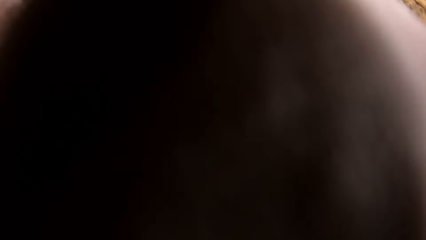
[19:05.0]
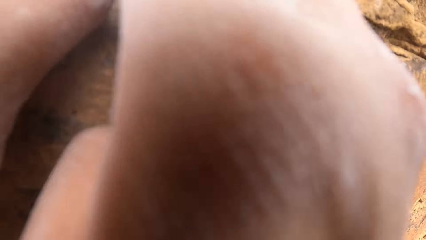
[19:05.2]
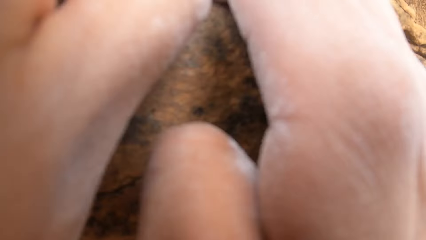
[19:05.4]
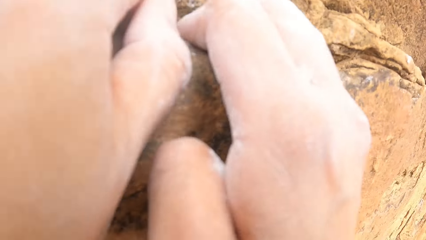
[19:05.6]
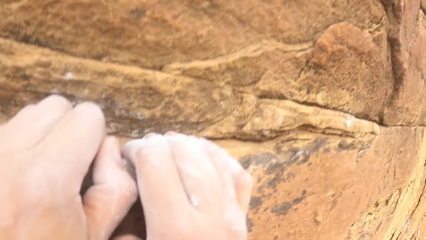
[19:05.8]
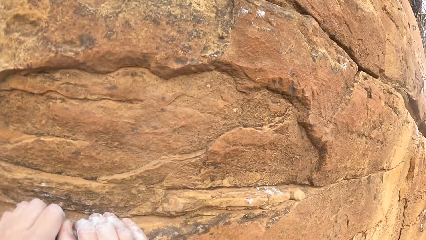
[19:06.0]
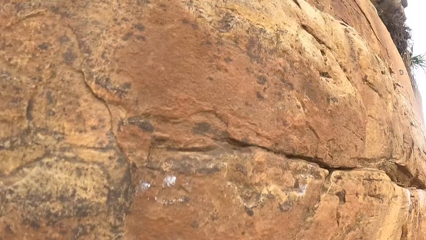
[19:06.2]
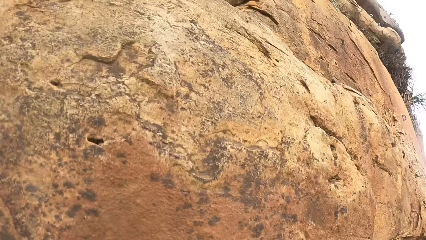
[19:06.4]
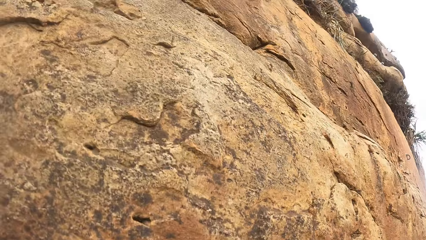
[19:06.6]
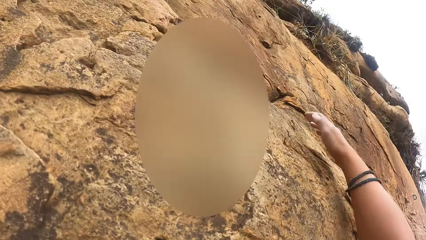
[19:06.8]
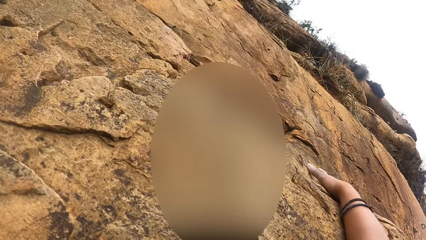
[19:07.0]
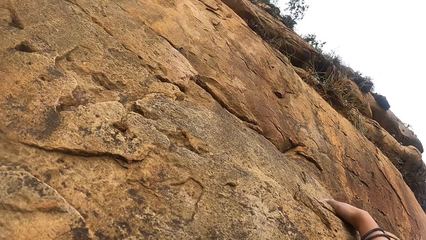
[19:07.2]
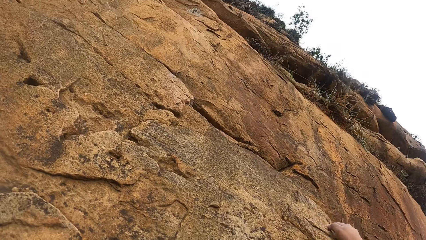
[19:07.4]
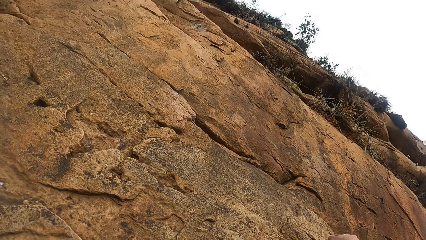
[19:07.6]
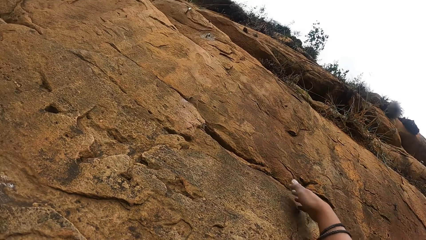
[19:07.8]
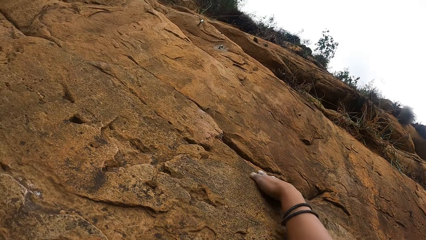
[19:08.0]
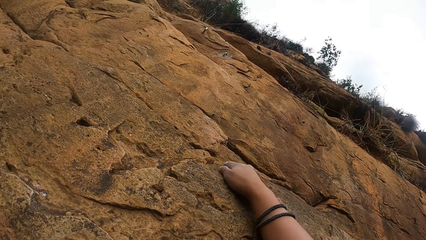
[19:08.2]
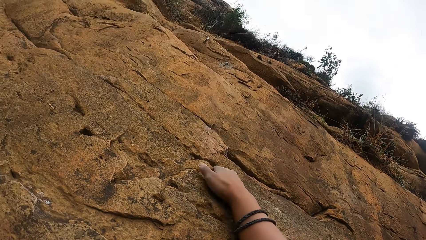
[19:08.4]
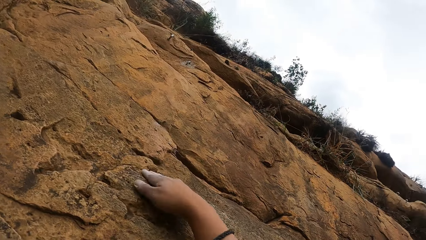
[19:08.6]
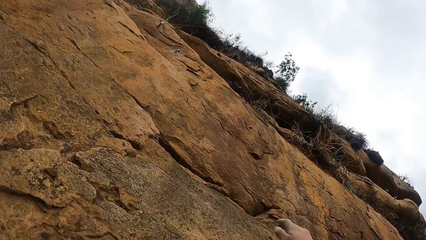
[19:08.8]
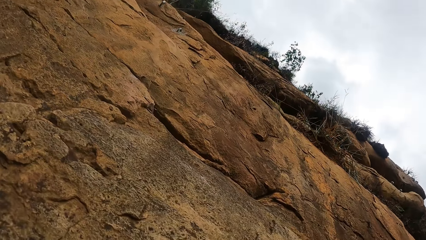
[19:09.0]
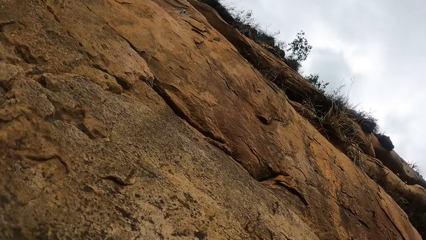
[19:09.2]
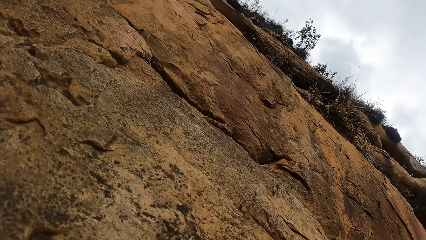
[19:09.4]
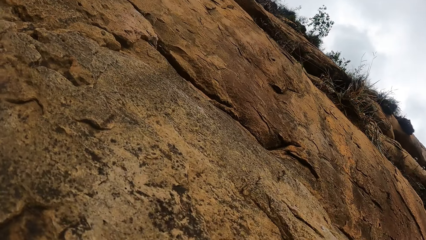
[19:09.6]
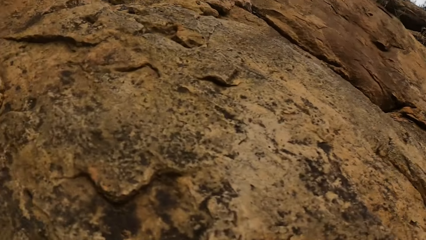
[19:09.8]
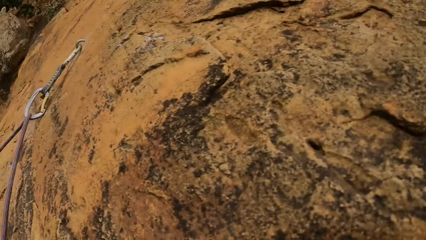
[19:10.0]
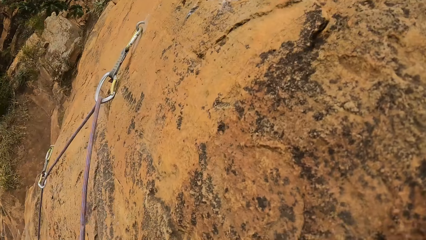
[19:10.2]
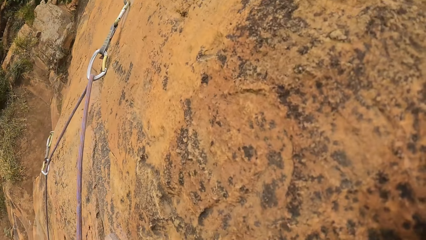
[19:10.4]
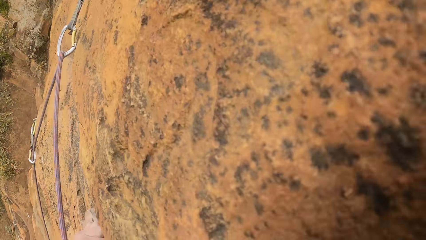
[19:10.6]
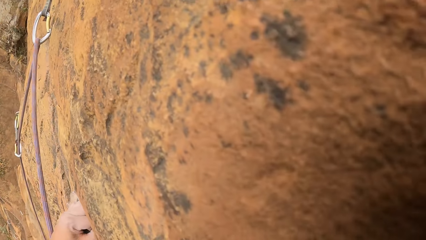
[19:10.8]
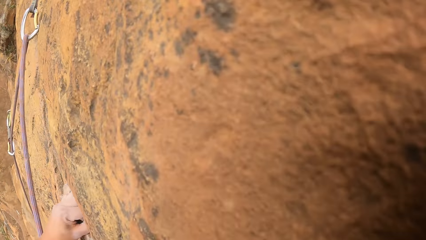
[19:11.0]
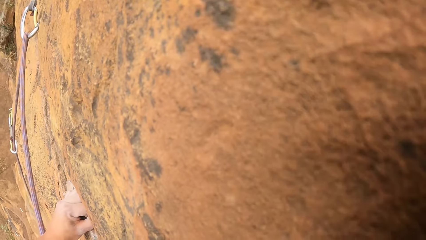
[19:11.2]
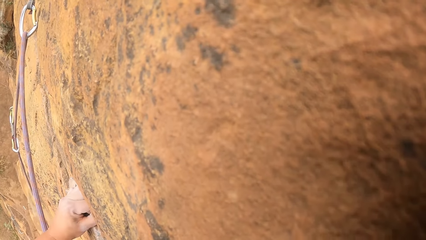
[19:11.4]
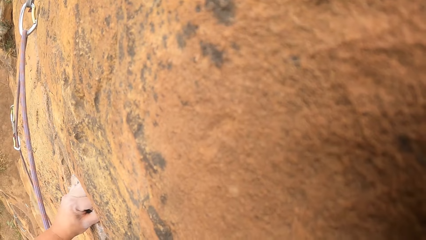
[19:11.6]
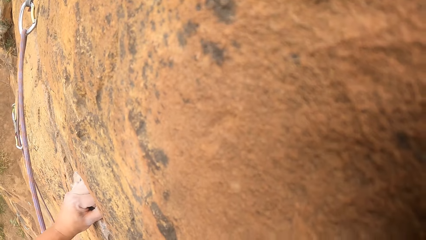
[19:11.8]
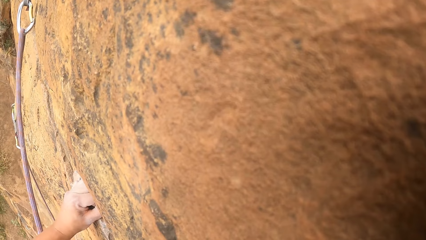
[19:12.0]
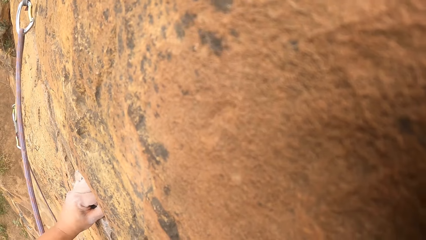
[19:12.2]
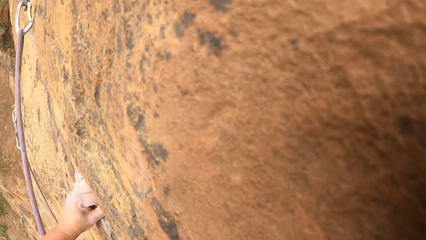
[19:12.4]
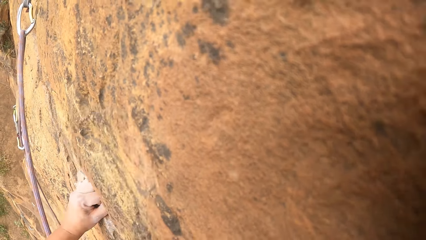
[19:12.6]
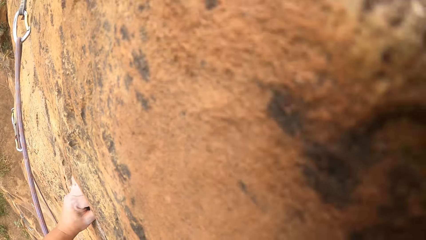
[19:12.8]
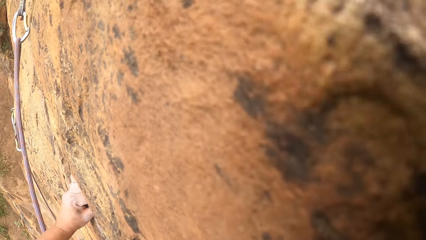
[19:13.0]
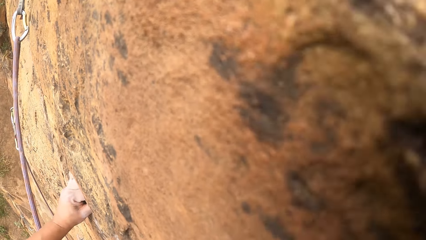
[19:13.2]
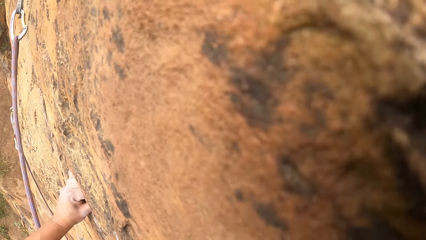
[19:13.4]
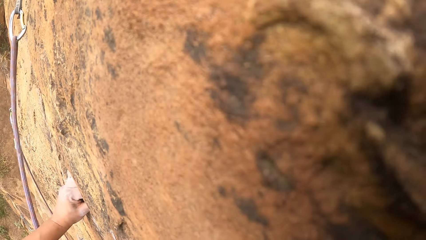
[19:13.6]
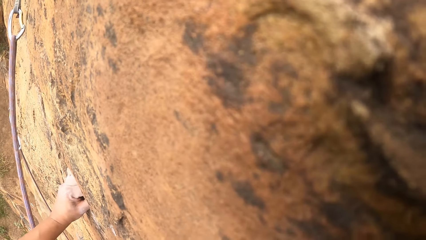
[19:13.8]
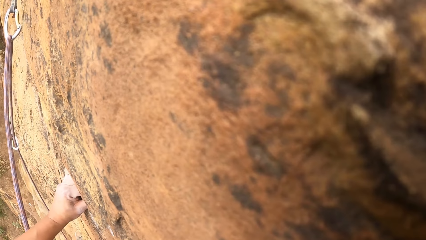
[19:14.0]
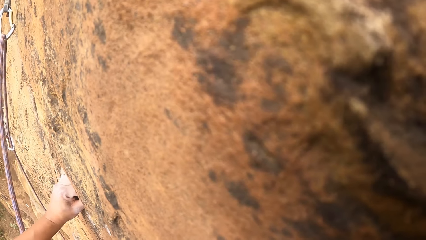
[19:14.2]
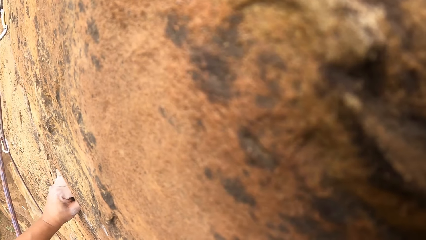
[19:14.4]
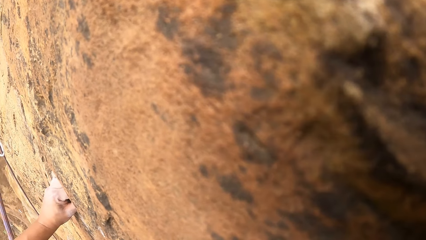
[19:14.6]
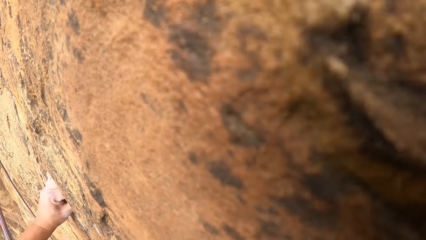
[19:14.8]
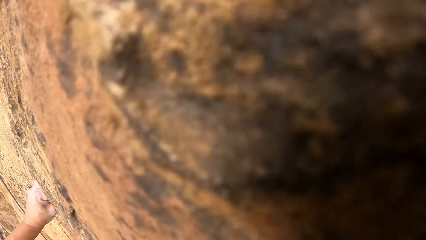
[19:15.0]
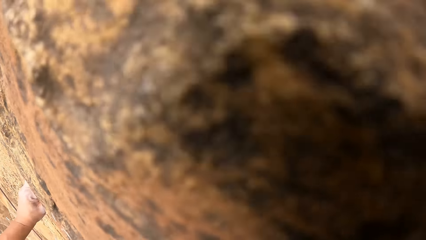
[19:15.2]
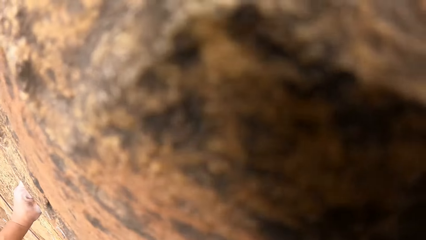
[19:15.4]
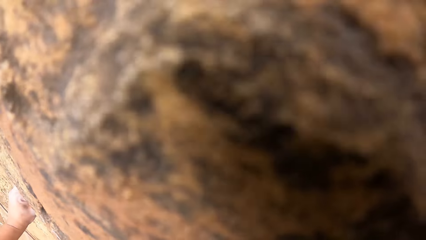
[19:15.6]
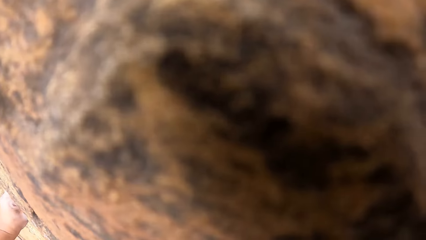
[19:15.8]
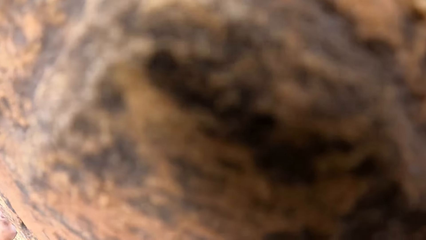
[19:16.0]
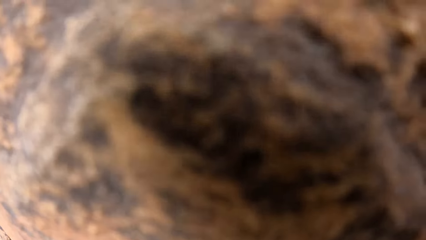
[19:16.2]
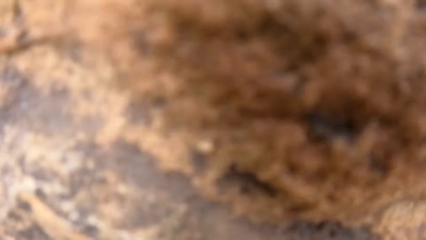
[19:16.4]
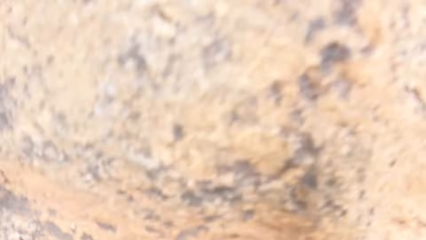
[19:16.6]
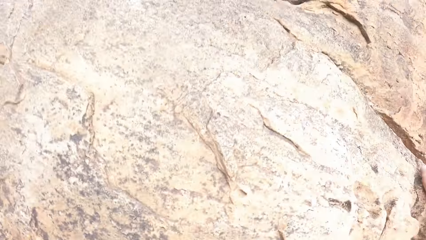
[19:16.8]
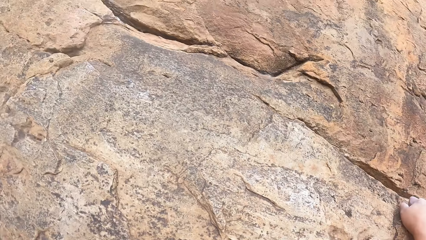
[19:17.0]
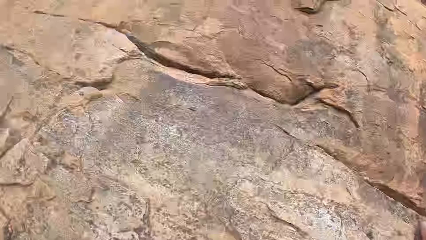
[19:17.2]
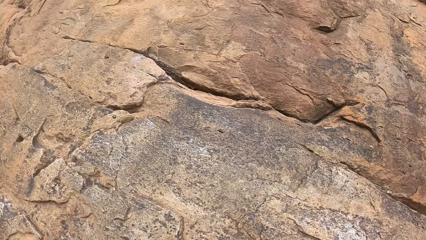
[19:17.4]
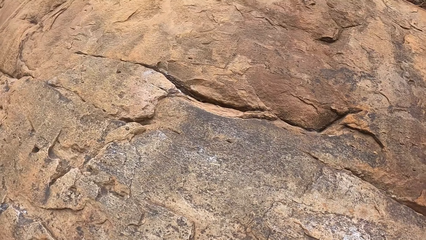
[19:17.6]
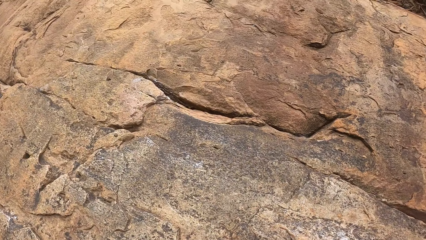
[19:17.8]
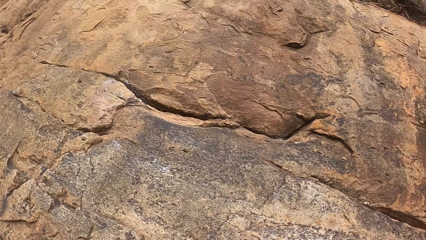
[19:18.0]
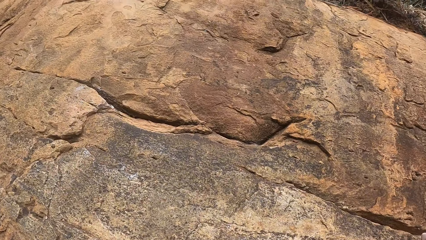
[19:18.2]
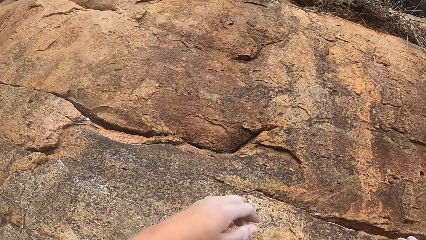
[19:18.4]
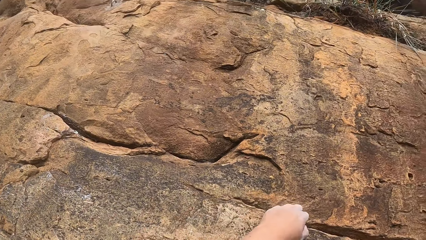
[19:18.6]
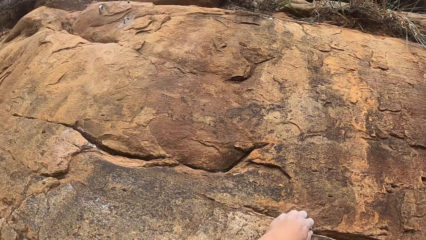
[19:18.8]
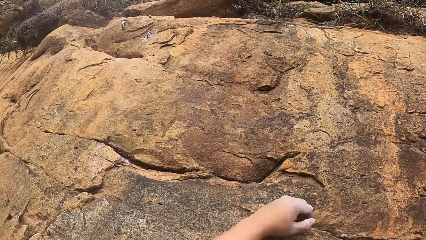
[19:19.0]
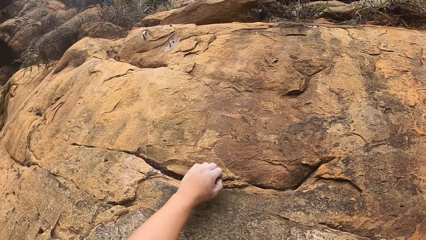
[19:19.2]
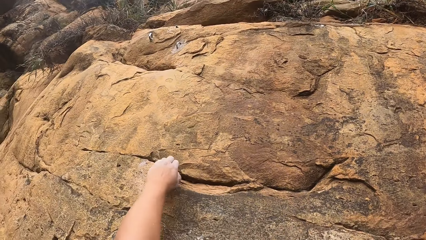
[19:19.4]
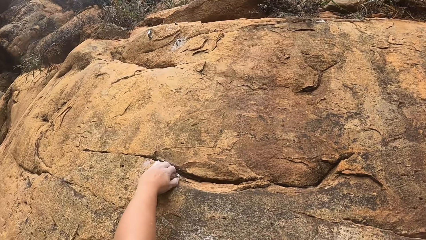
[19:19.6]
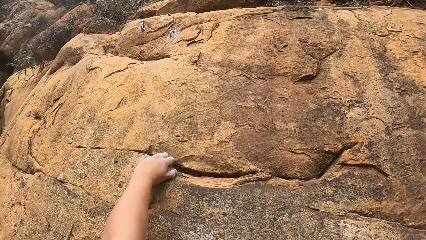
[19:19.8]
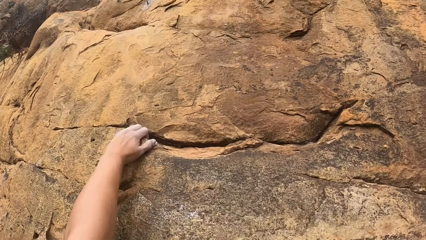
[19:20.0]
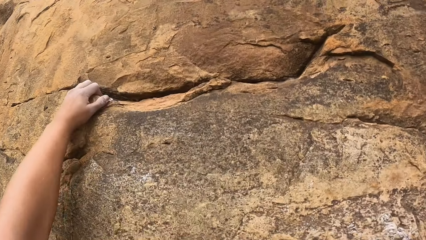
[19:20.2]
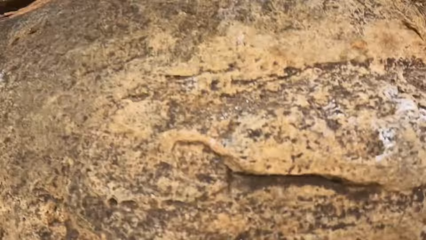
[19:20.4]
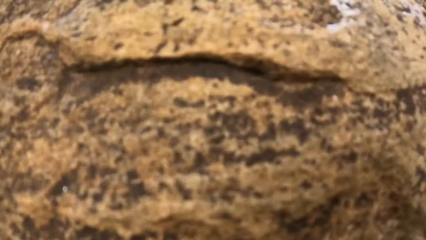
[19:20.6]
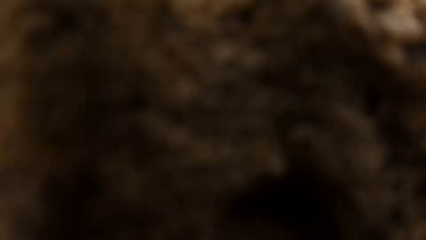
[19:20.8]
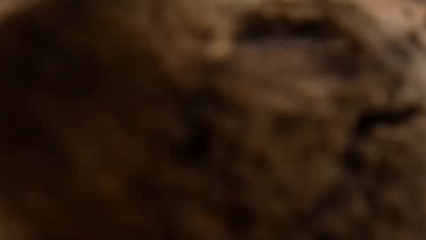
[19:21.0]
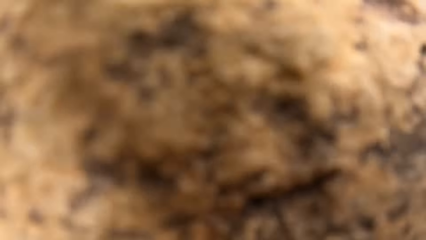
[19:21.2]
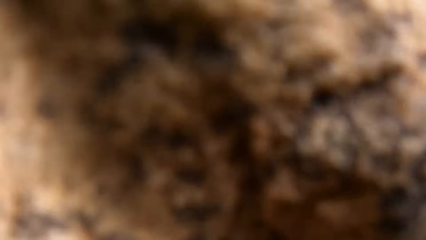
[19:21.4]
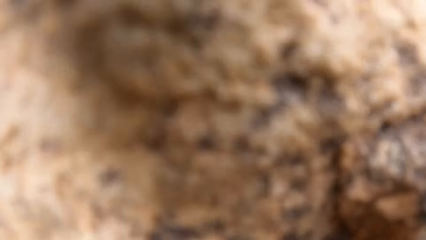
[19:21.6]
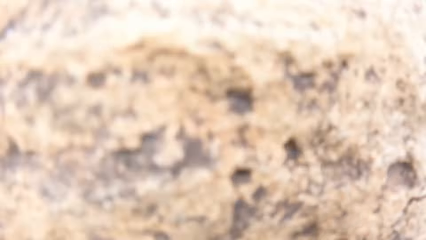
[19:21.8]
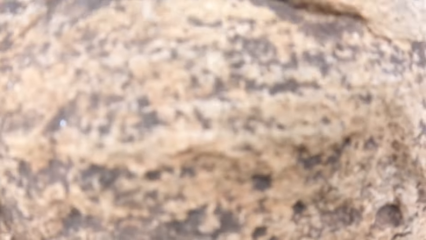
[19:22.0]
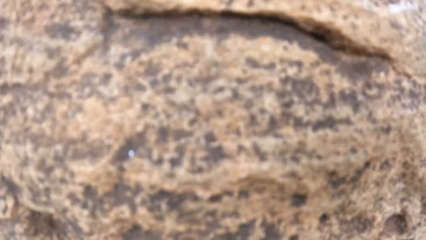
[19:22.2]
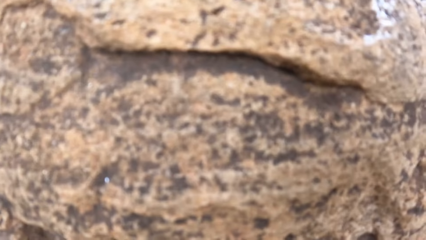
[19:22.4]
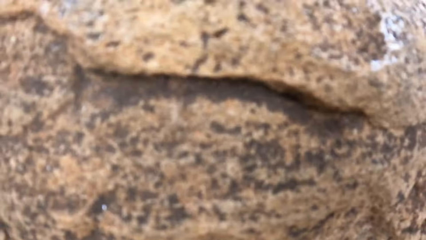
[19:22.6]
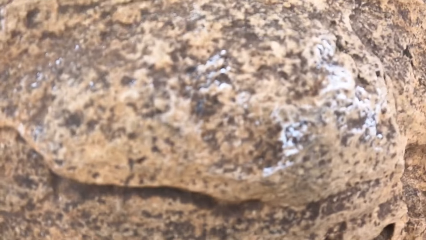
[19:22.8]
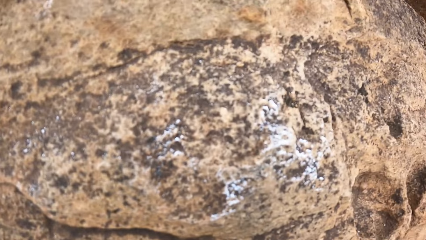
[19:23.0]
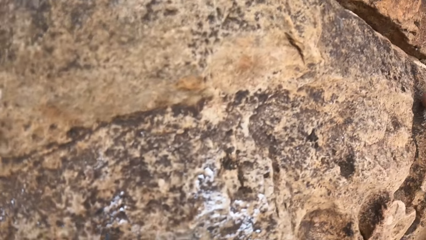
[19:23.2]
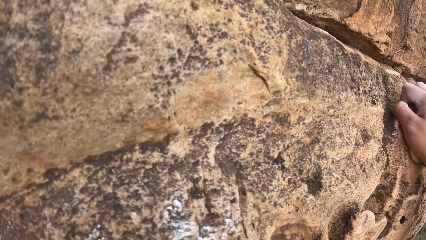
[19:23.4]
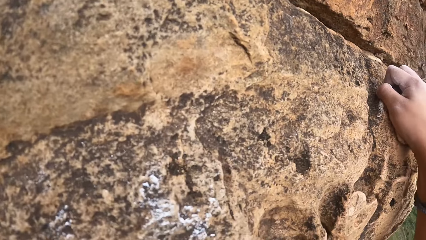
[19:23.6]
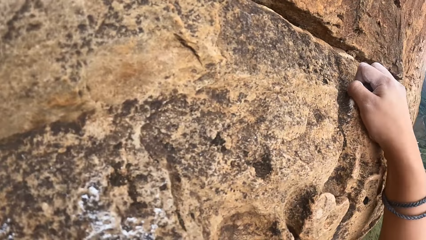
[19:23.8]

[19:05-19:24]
The camera wearer touches the rock with the right hand. They adjust their hand on the rock mountain. They look around the compound. They adjust their hand on the rock mountain. They touch the rock with the left hand. They look around the compound.
